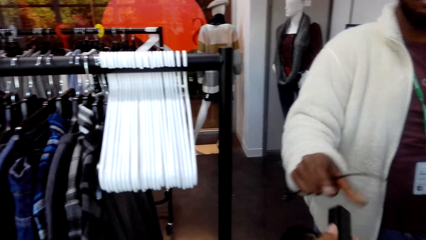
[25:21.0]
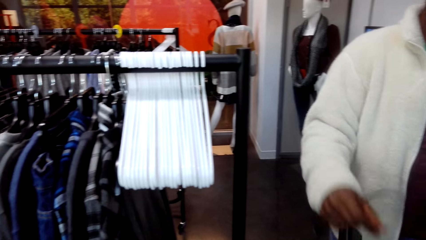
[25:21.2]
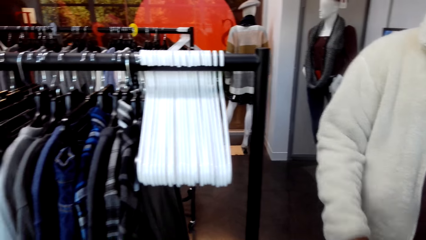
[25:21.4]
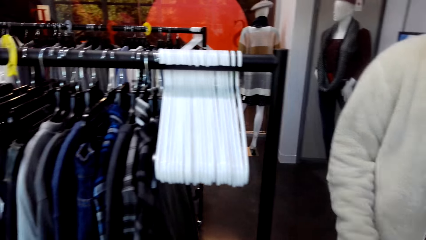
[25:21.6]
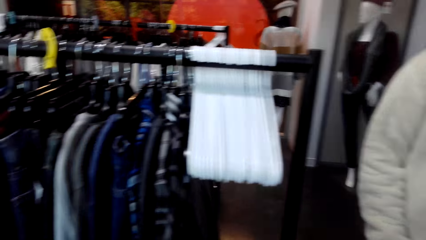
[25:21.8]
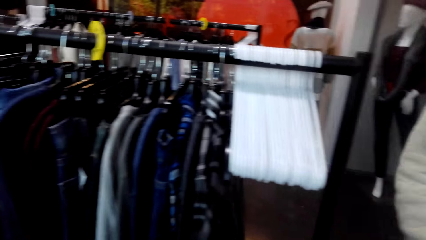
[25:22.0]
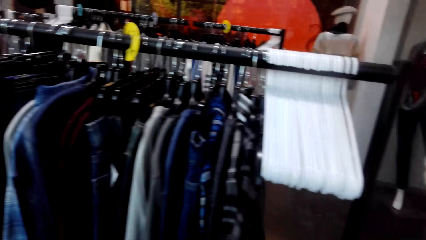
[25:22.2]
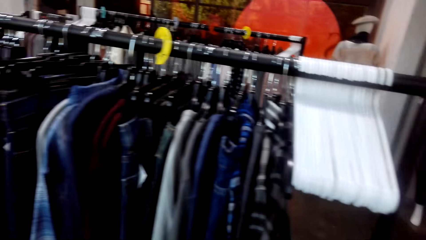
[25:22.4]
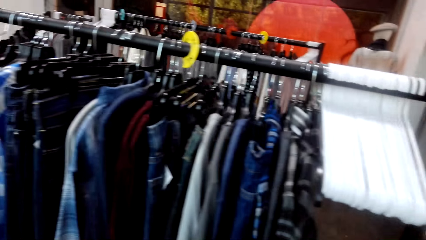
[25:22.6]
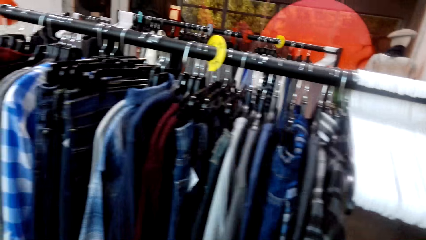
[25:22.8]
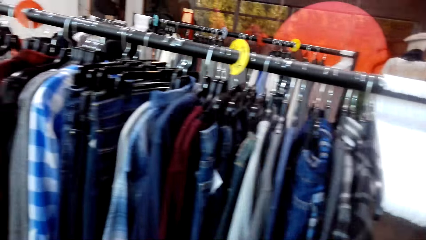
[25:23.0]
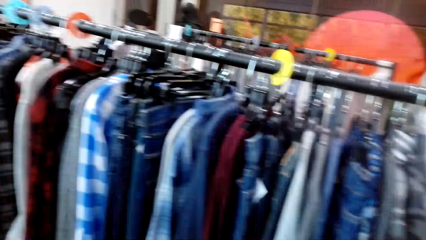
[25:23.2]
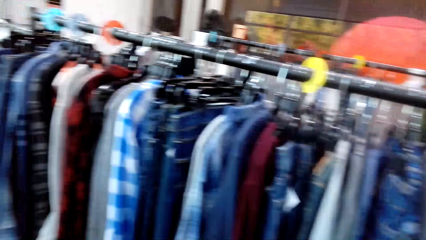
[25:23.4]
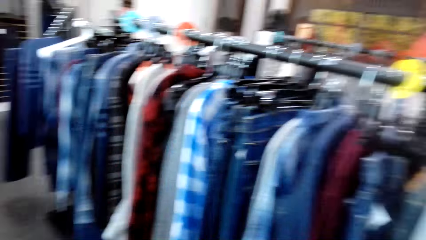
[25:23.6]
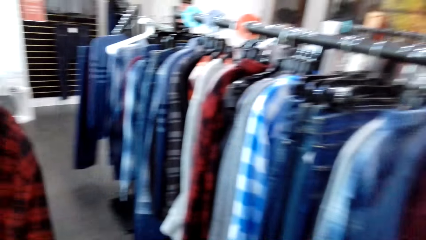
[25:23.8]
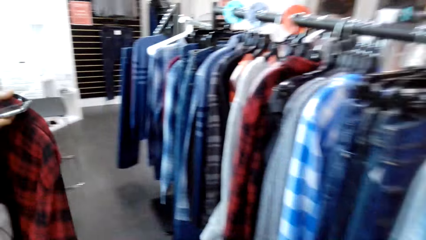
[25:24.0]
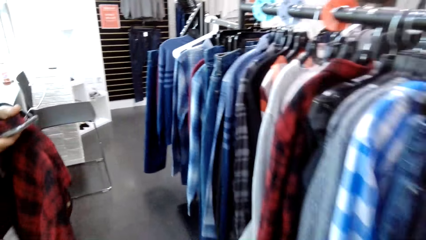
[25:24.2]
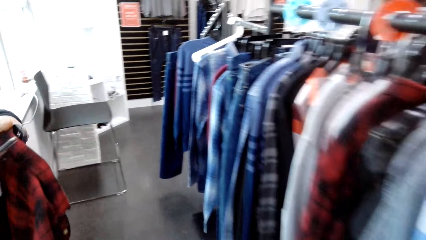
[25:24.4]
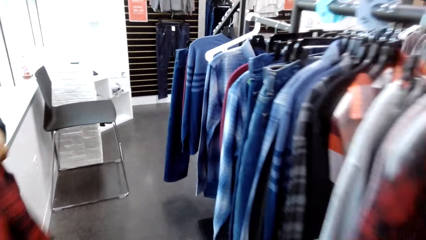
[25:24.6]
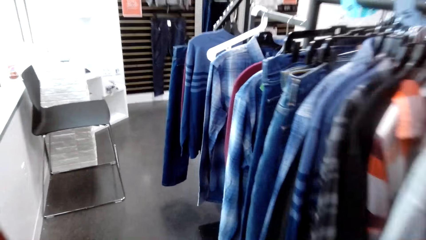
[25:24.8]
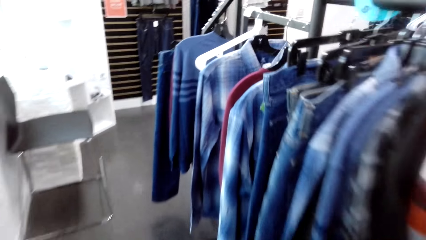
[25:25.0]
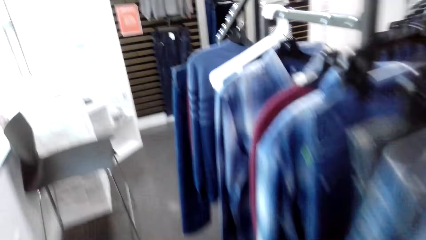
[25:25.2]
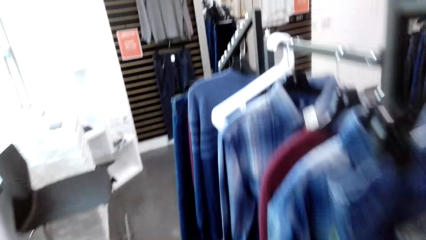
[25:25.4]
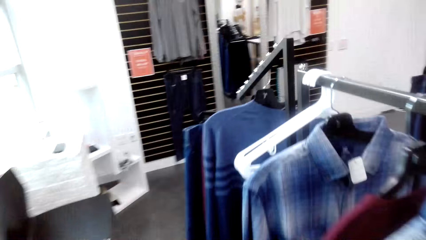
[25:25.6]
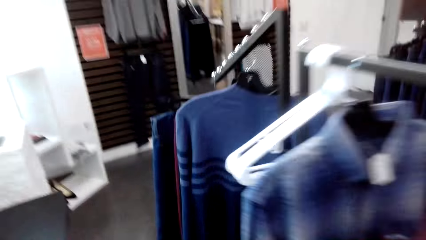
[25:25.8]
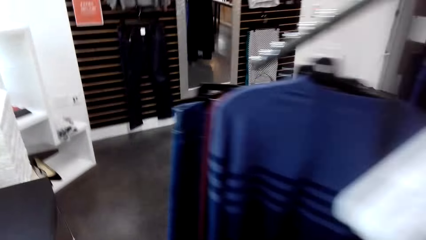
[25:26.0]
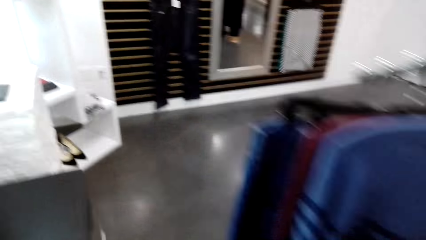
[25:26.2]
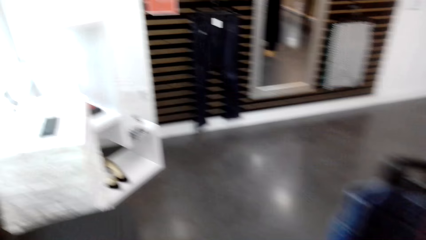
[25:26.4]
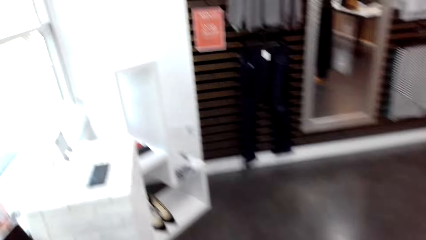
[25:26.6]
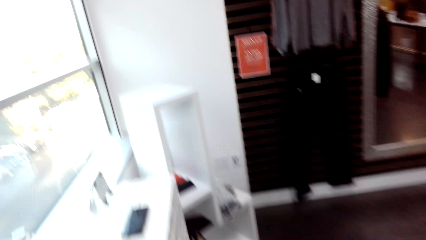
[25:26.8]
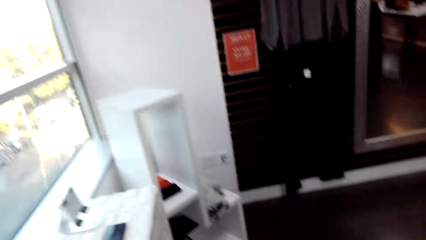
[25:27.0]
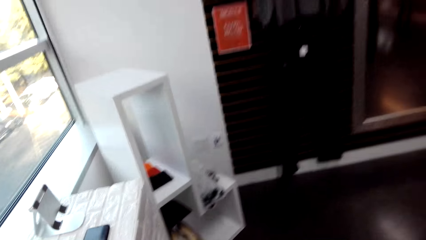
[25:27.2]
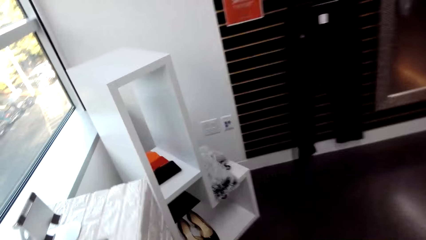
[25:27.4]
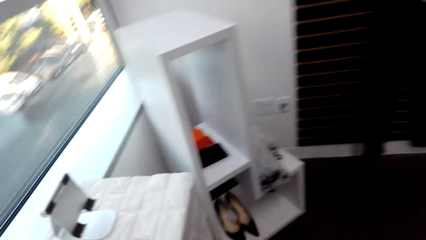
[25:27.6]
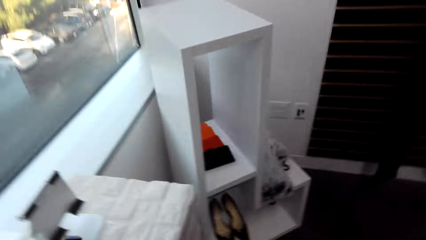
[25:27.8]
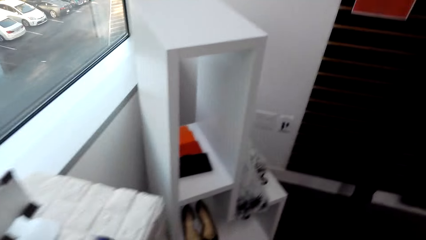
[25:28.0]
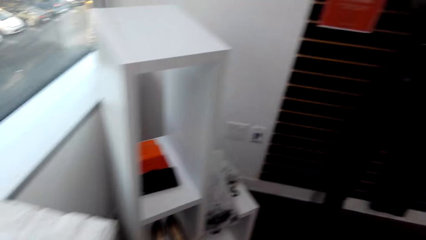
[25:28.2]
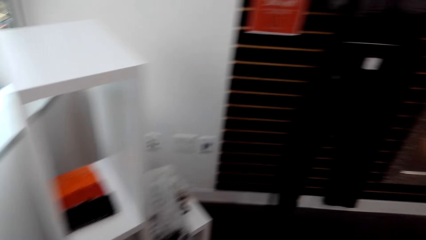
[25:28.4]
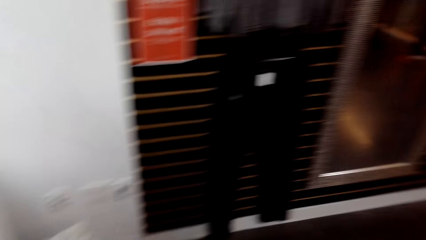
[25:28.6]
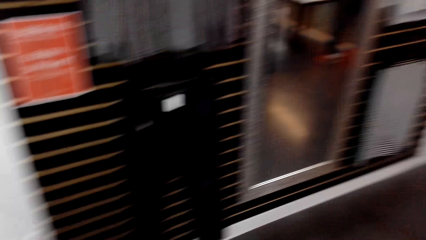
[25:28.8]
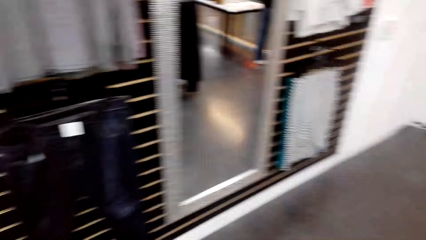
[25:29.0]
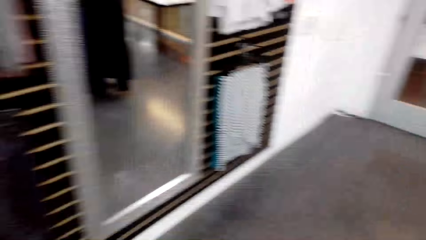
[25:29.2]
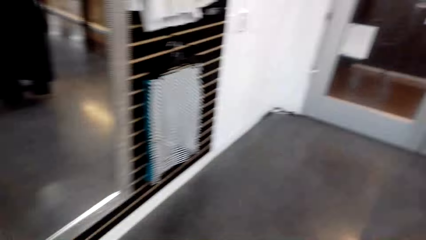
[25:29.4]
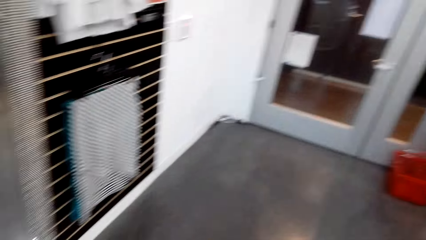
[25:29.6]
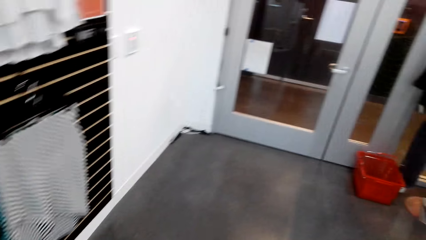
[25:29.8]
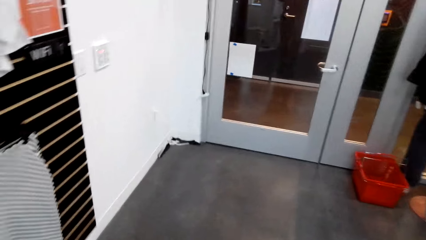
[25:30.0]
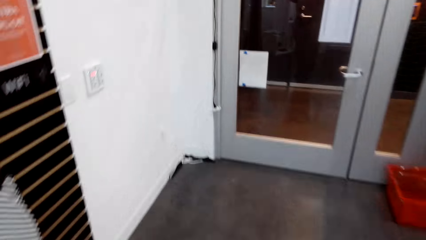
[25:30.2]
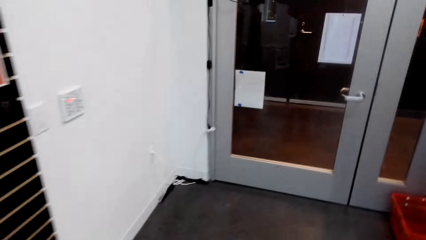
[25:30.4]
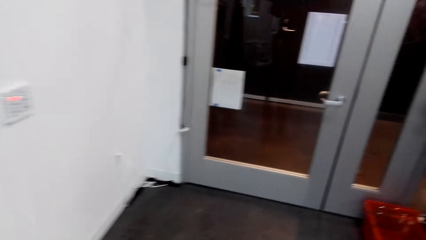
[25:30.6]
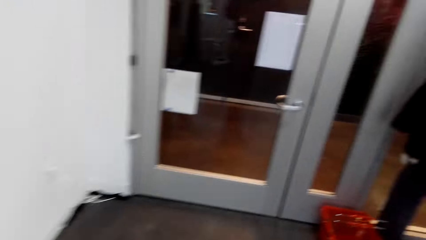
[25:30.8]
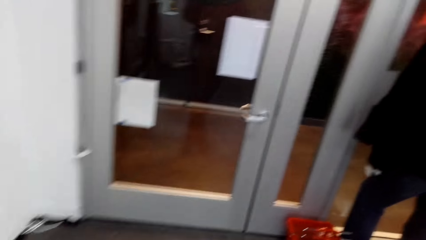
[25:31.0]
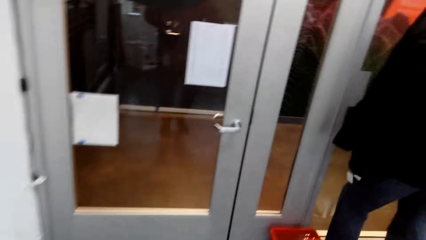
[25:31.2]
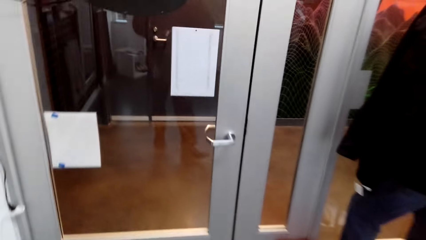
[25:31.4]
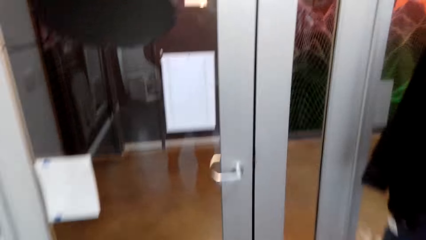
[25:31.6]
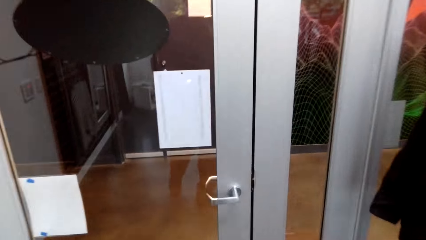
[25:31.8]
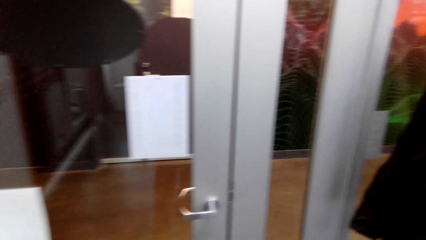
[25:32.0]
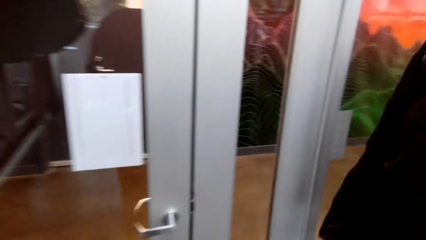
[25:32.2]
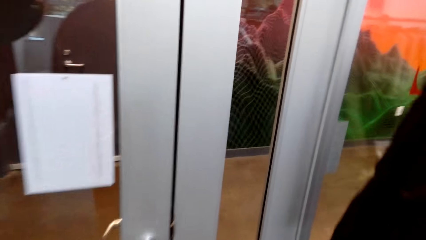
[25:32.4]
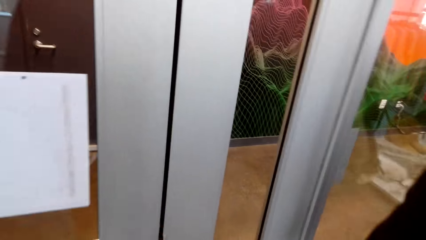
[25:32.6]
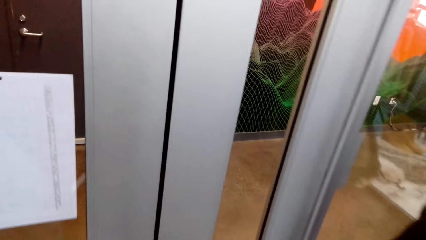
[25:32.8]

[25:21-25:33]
A man hands a charger to the camera wearer. The camera wearer looks around the shop. They walk around the shop.
